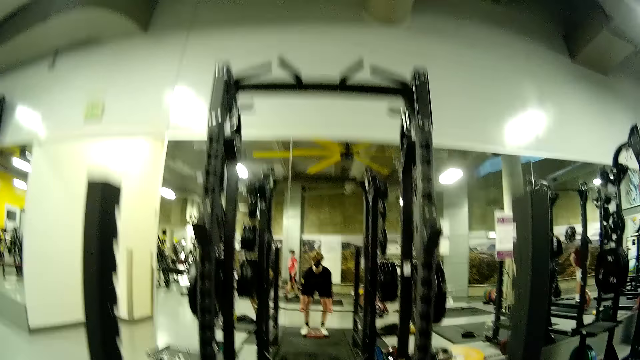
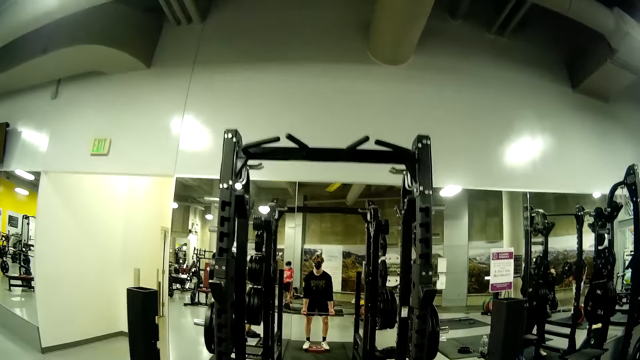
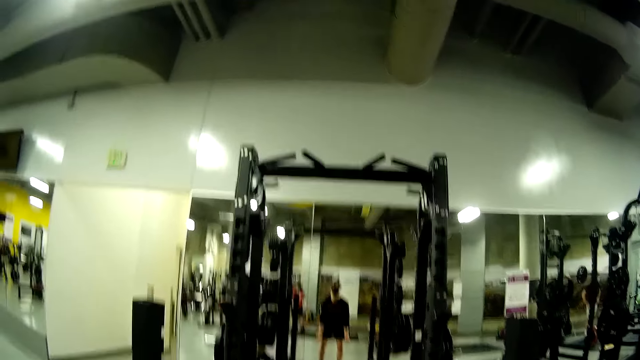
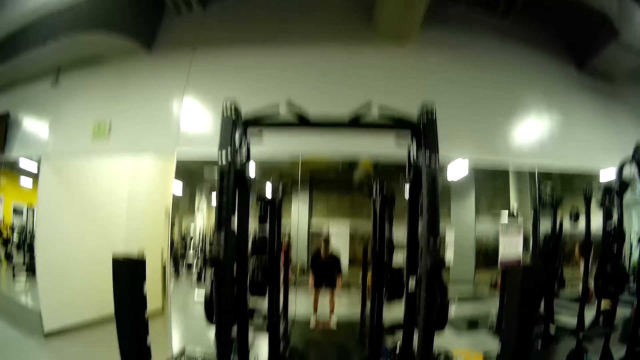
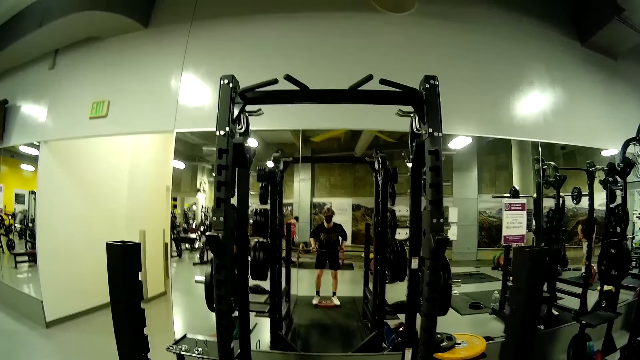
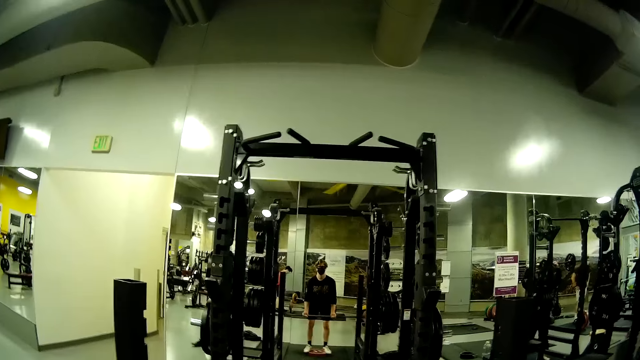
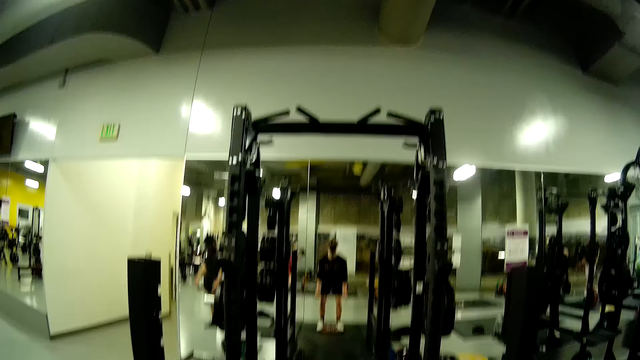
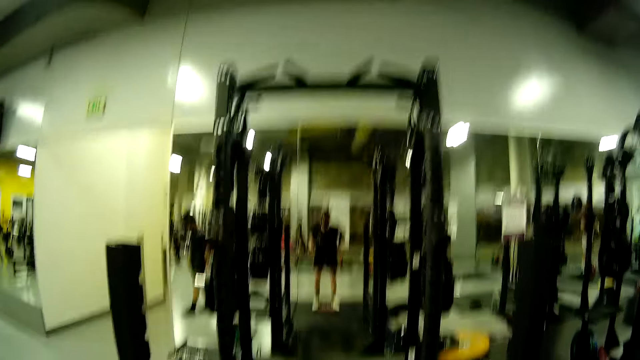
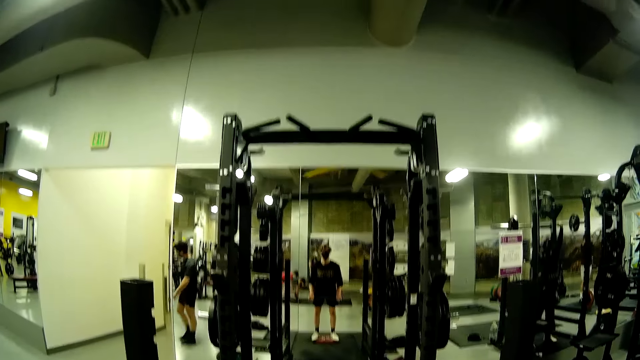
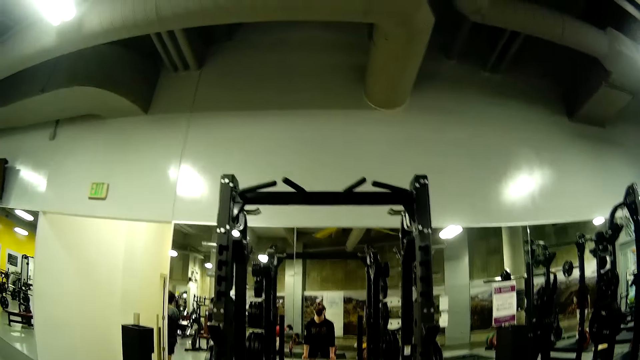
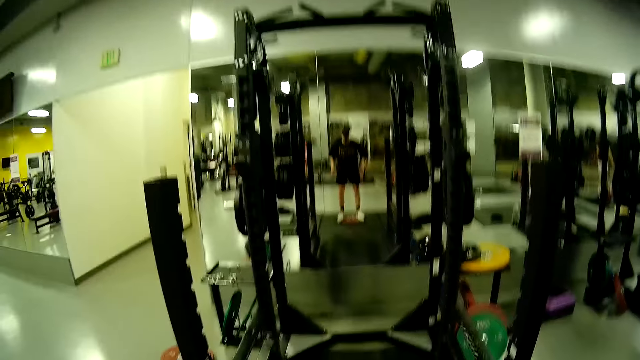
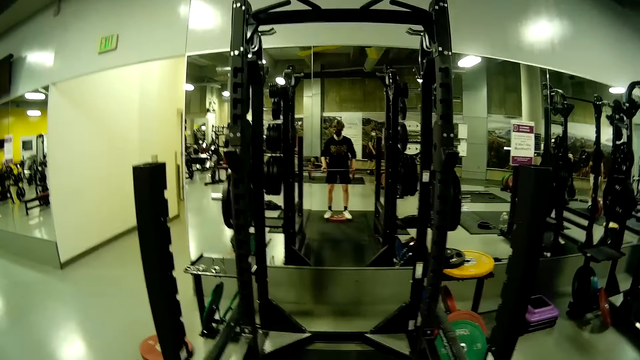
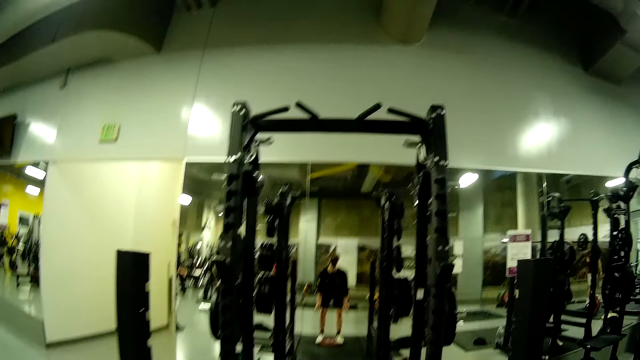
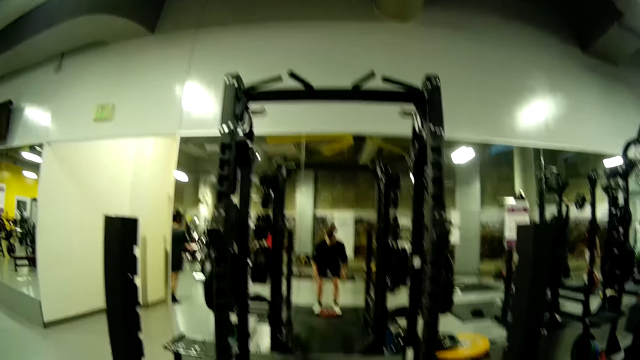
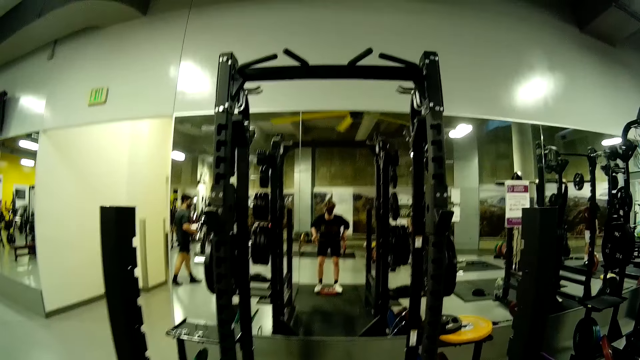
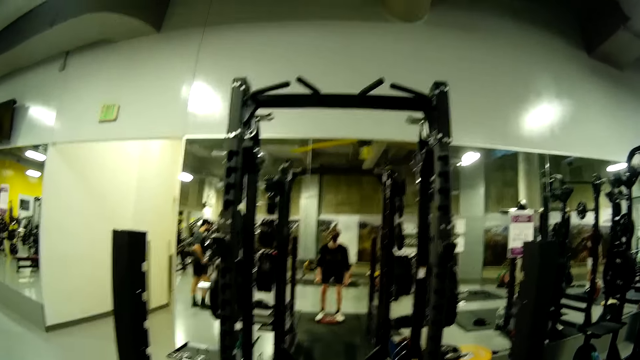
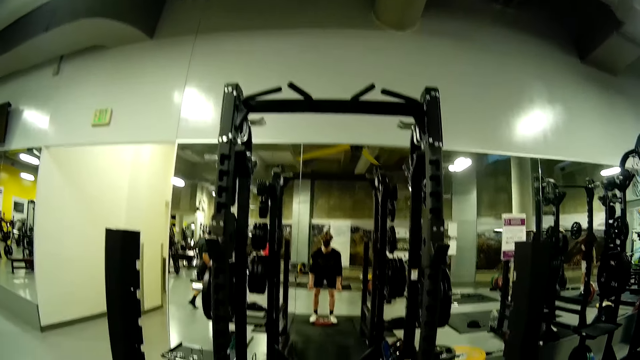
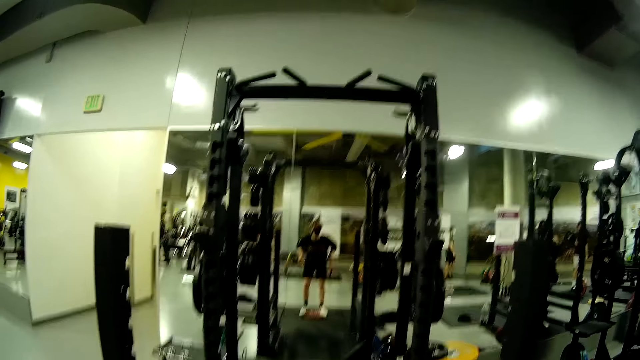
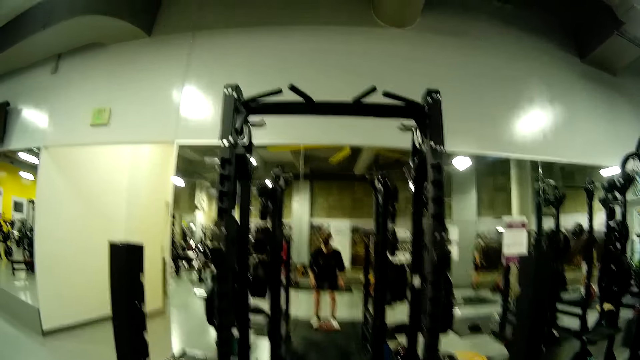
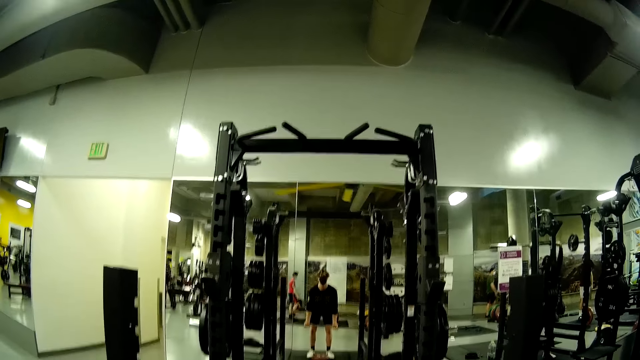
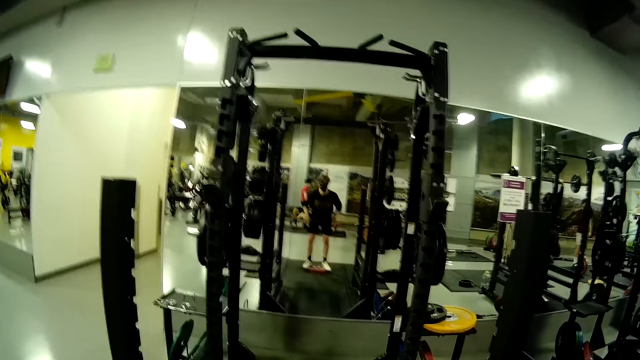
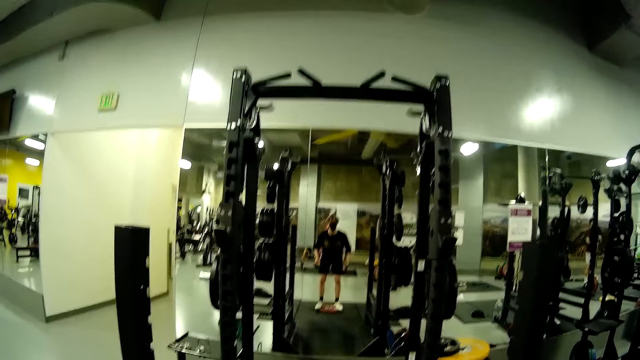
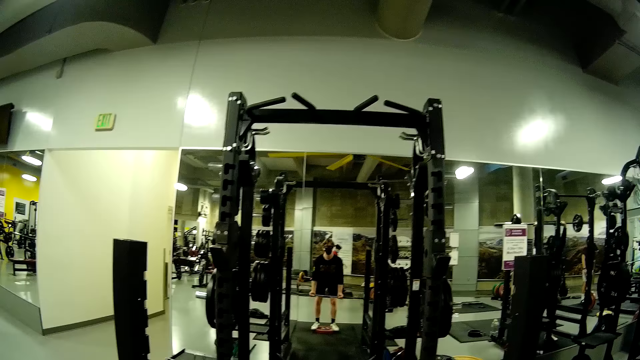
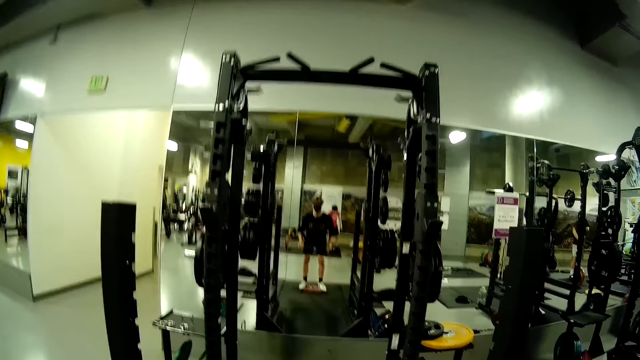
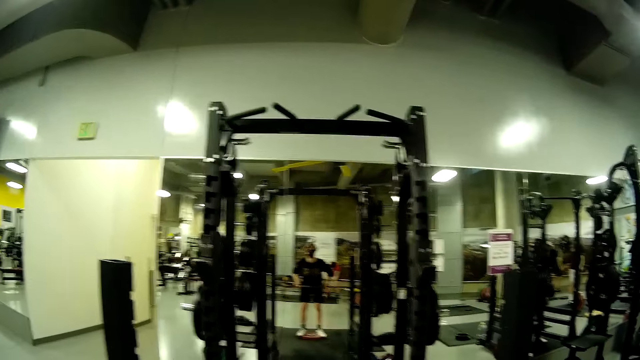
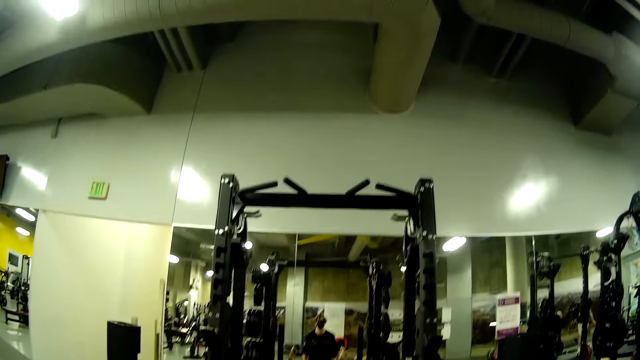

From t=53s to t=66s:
The camera wearer picks up the barbell with both hands. A man walks around. The camera wearer lifts the barbell with both hands. The man lifts the barbell with both hands.

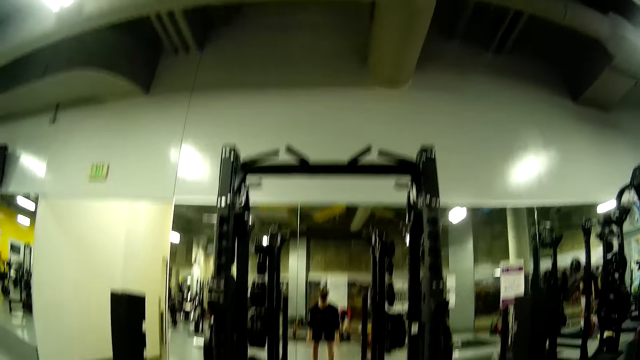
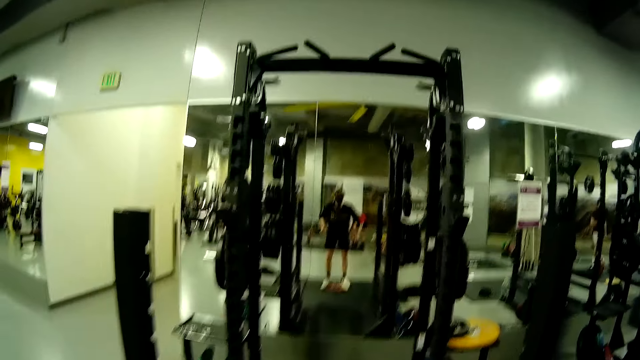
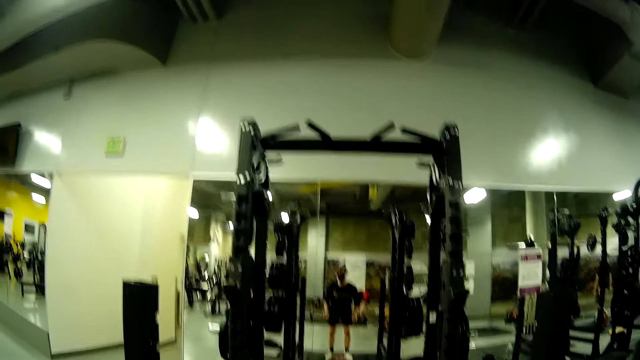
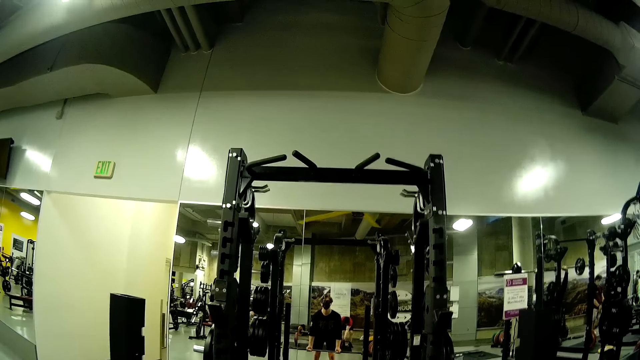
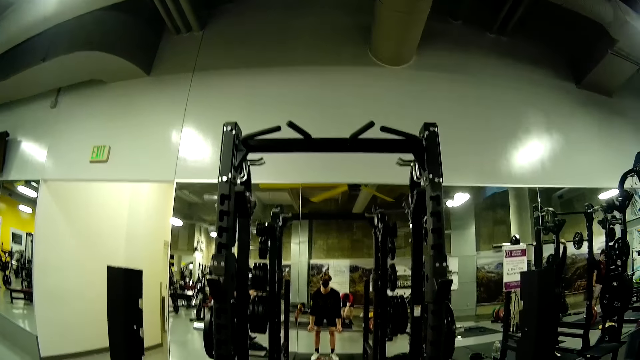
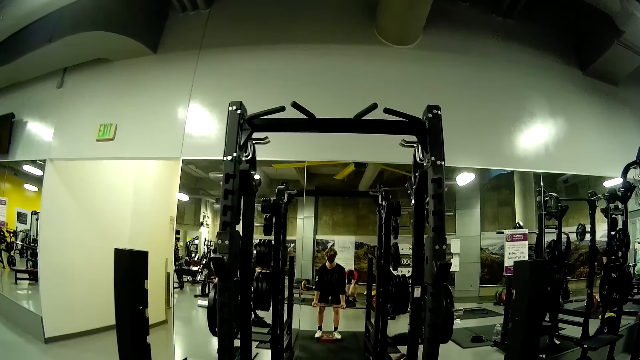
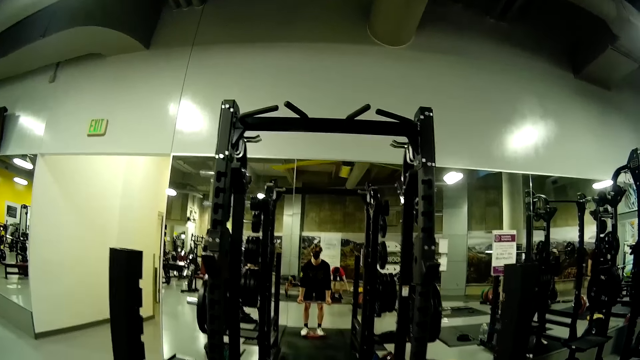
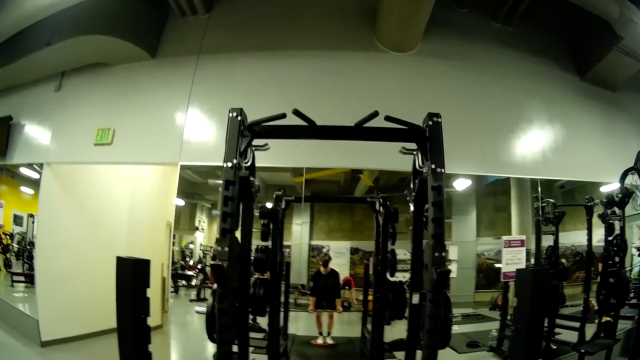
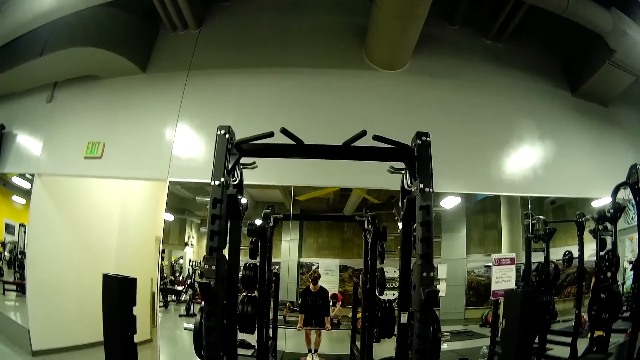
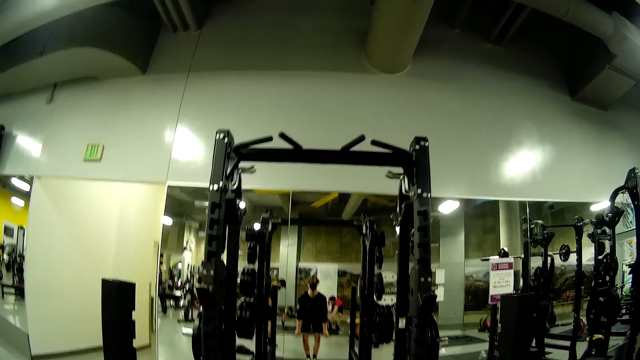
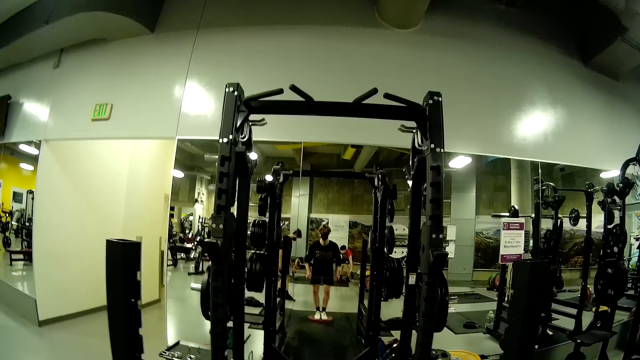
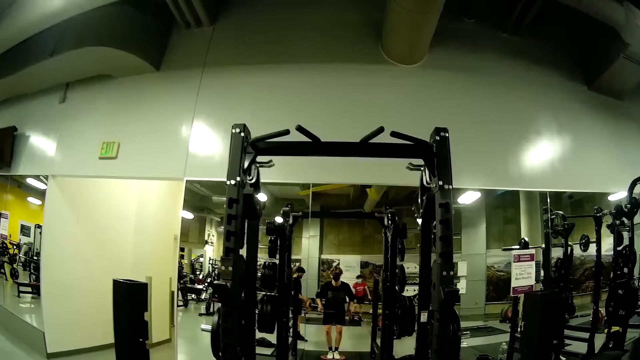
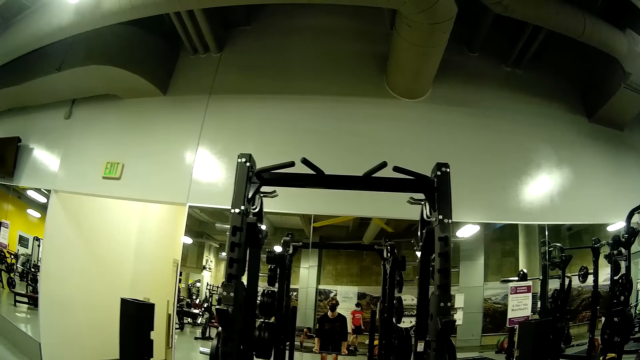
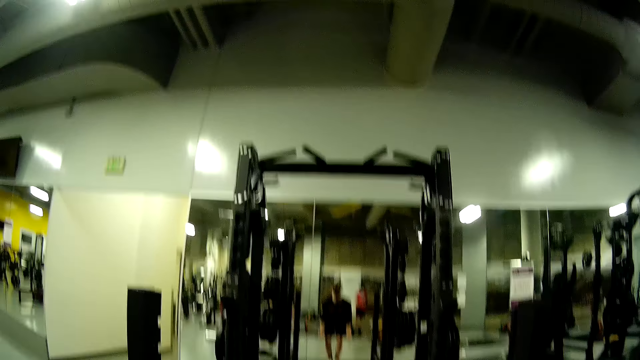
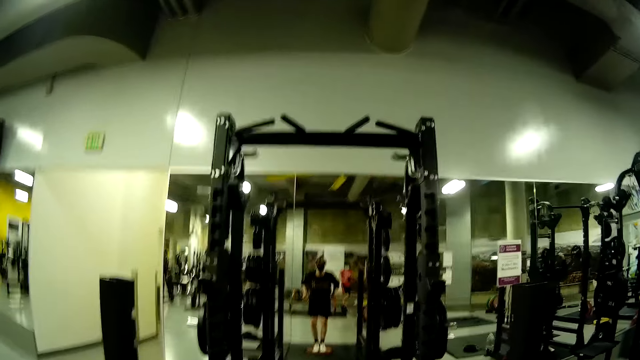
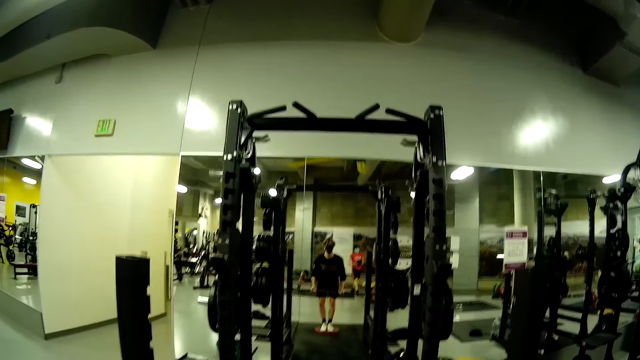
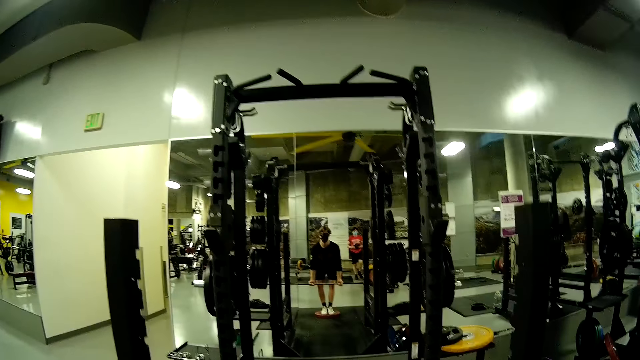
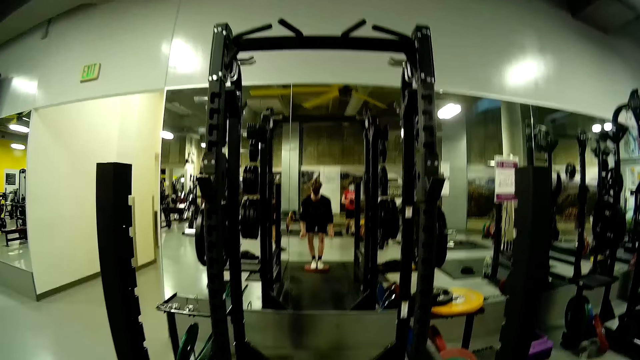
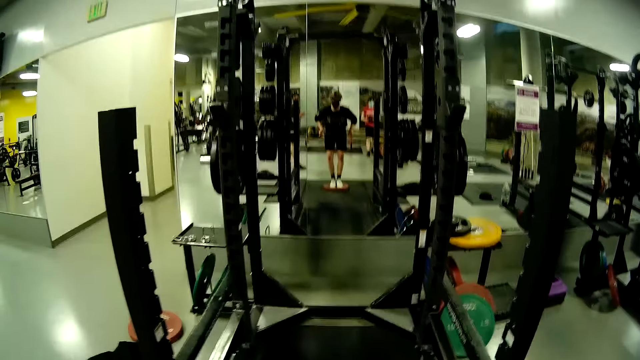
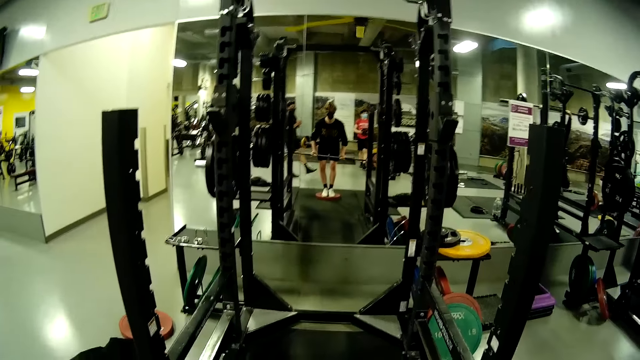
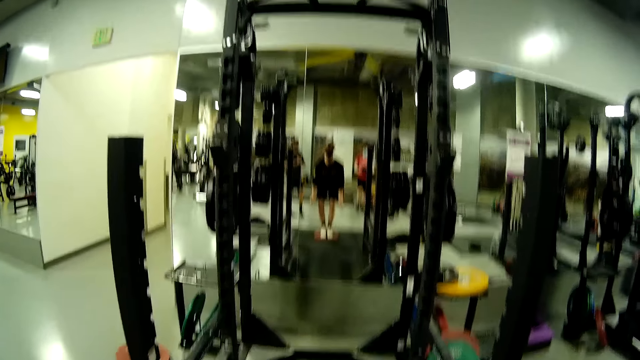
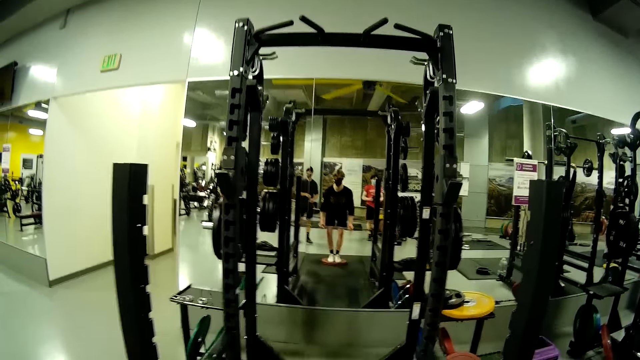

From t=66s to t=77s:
A man lifts the barbell with both hands. The camera wearer lifts the barbell with both hands. They lift the barbell with both hands again. The man lifts the barbell with both hands. The camera wearer lifts the barbell with both hands.
